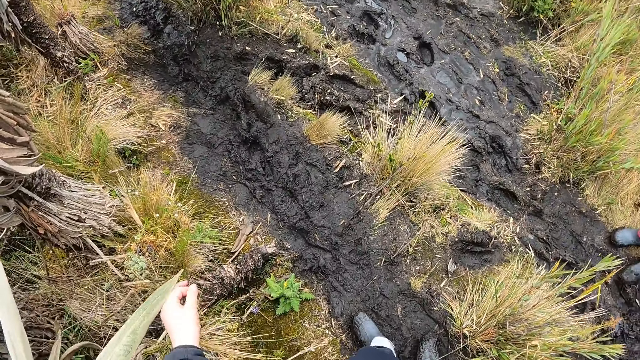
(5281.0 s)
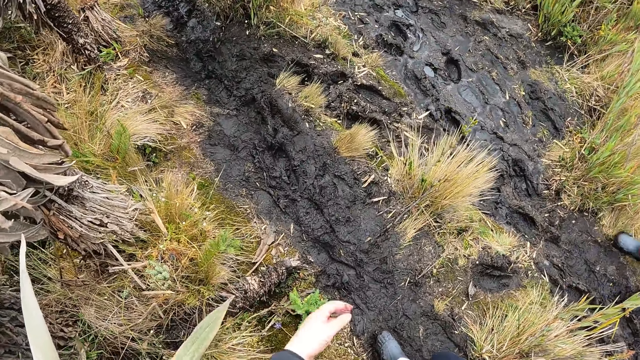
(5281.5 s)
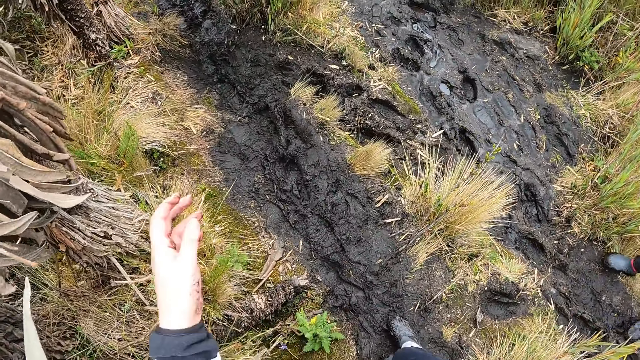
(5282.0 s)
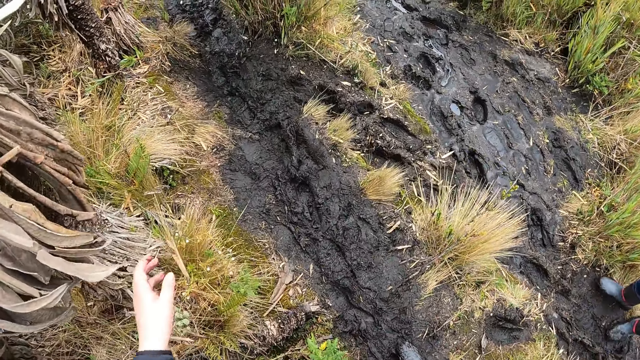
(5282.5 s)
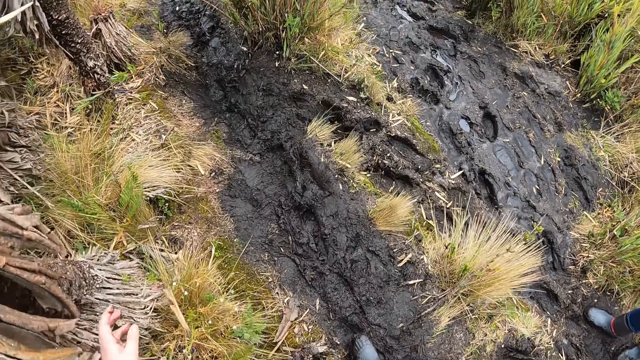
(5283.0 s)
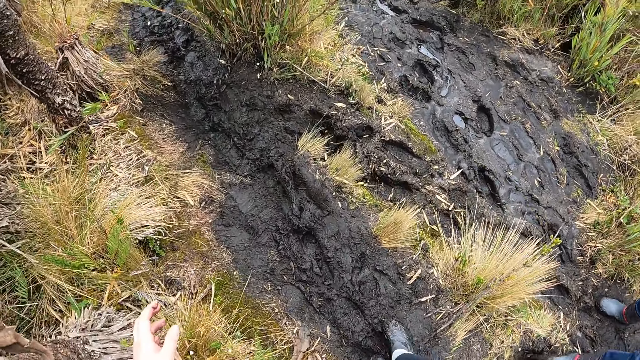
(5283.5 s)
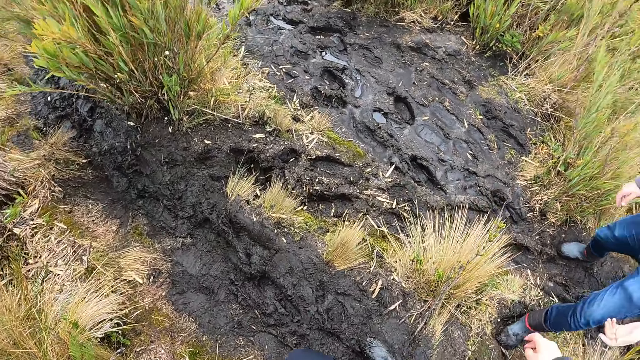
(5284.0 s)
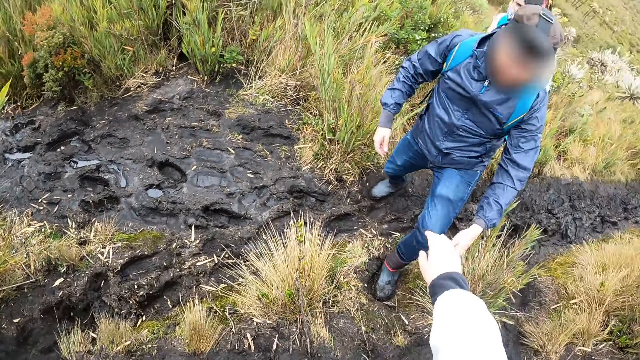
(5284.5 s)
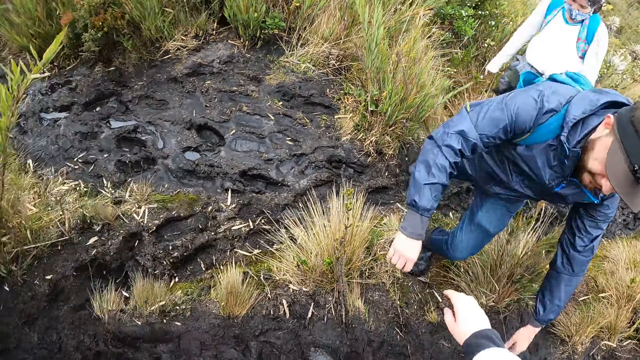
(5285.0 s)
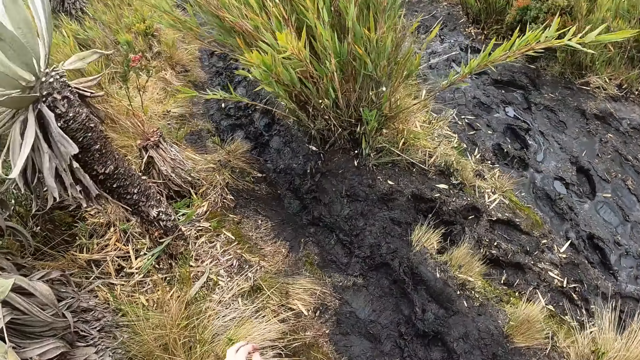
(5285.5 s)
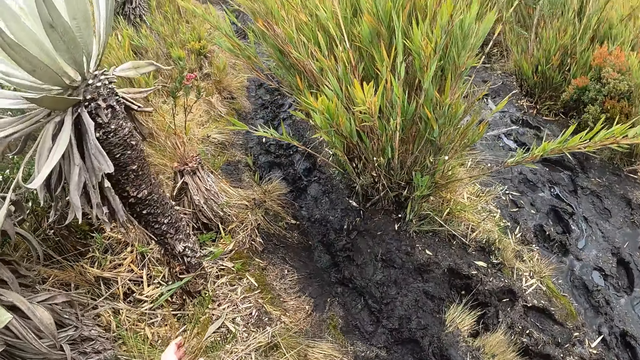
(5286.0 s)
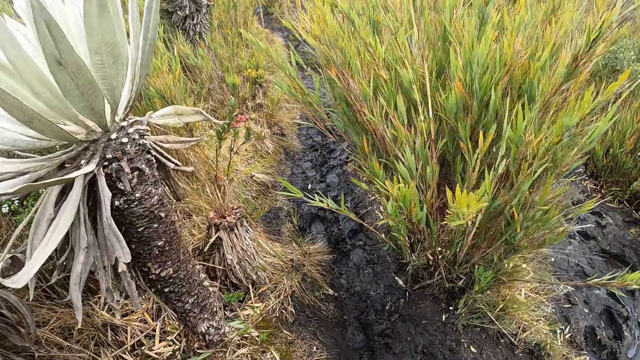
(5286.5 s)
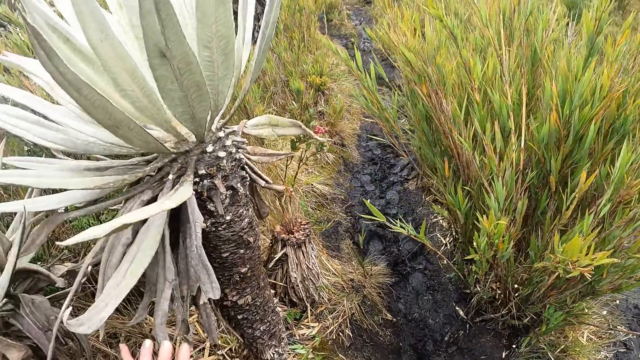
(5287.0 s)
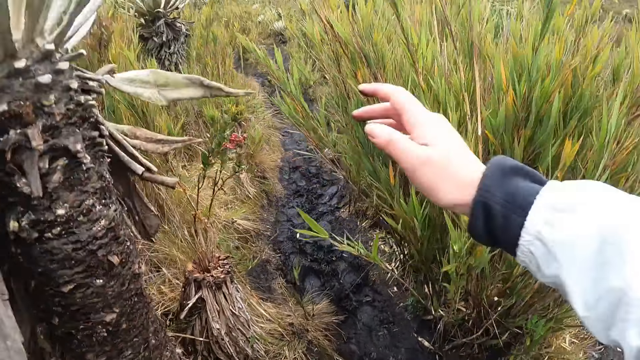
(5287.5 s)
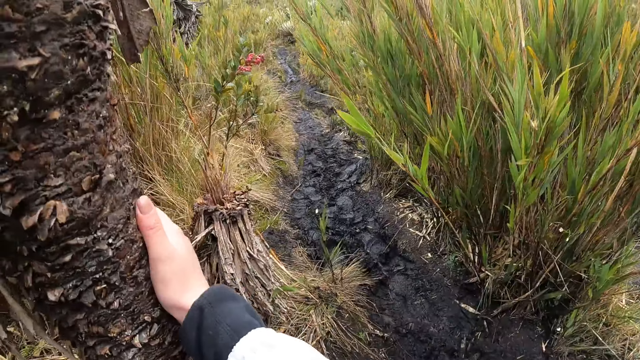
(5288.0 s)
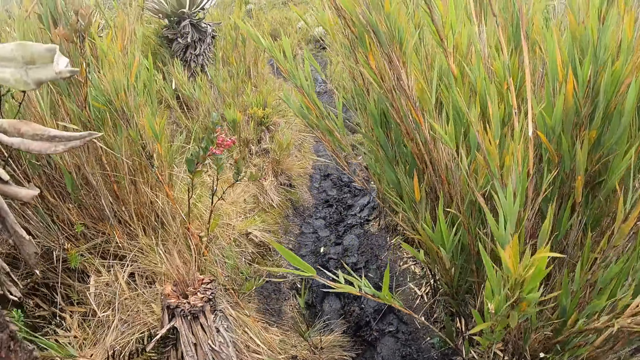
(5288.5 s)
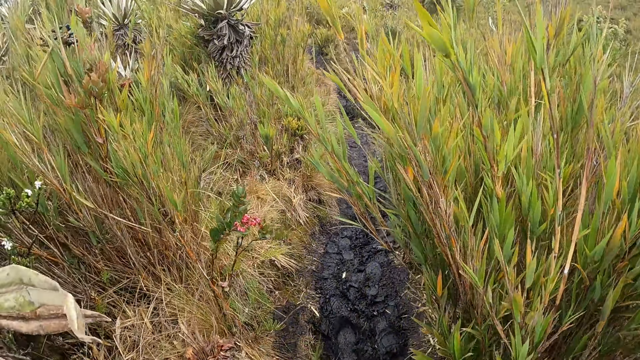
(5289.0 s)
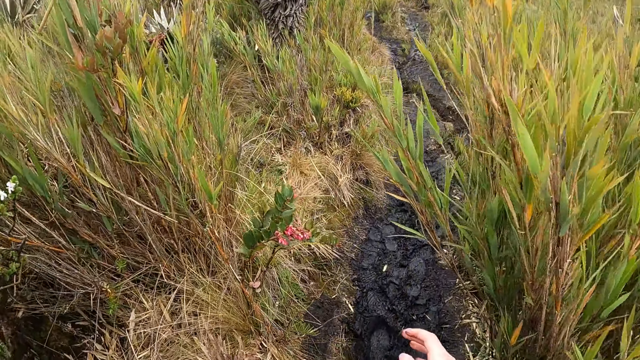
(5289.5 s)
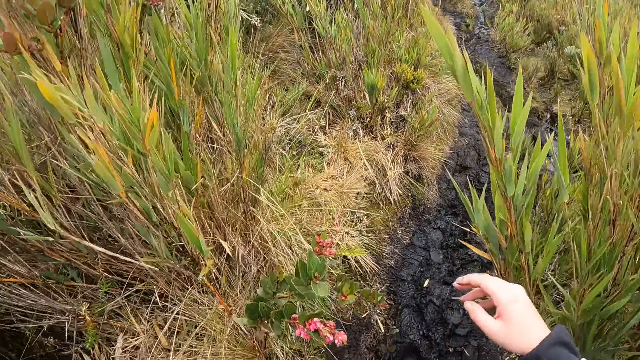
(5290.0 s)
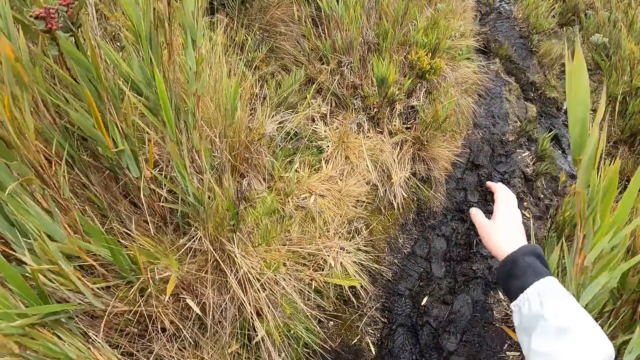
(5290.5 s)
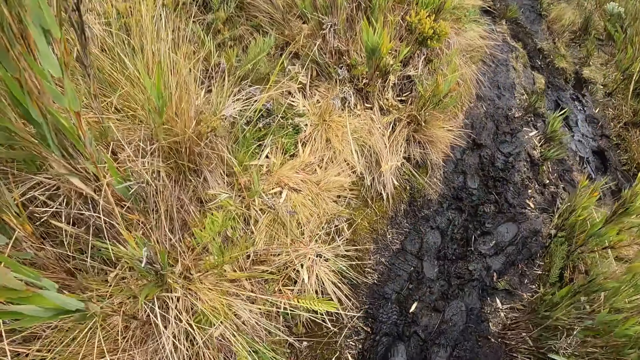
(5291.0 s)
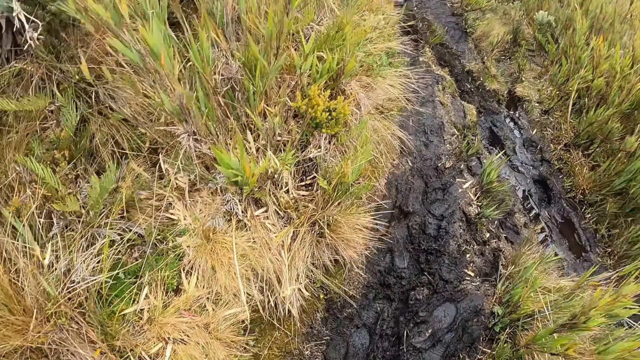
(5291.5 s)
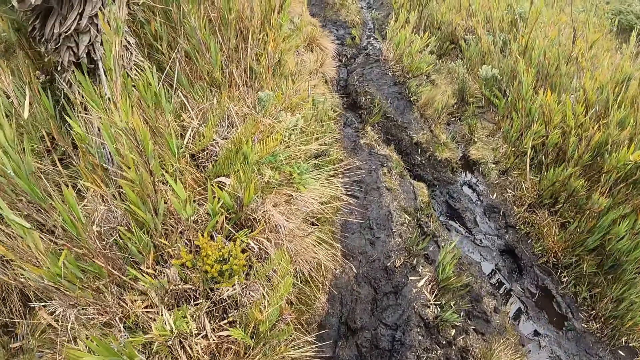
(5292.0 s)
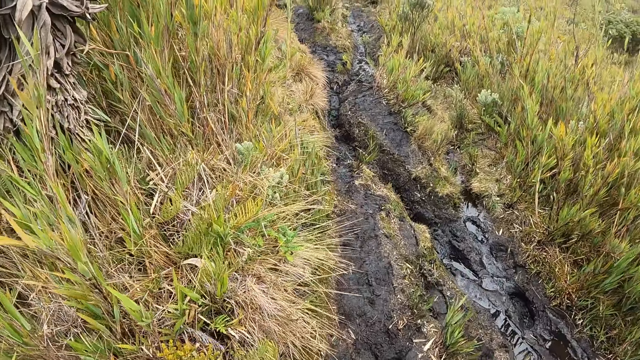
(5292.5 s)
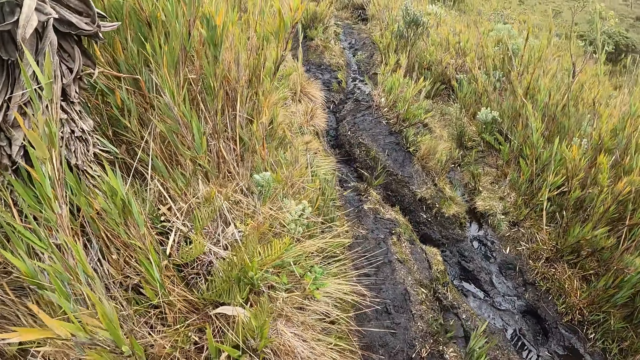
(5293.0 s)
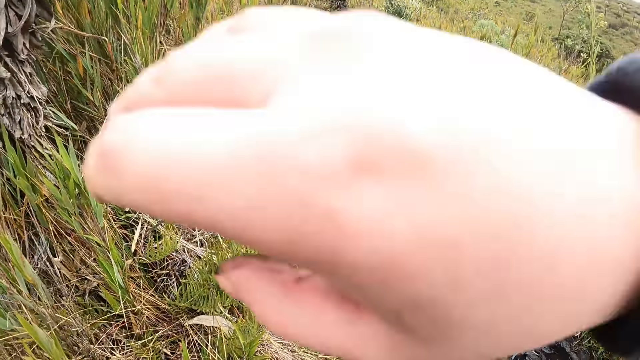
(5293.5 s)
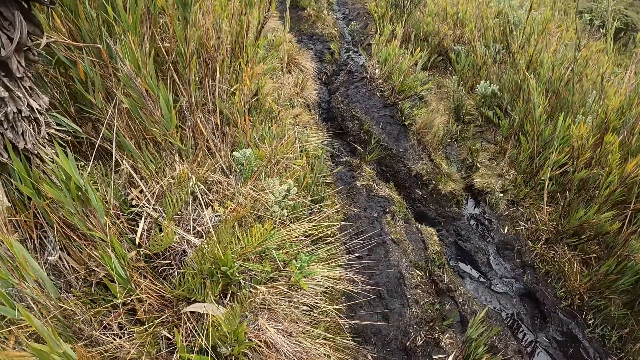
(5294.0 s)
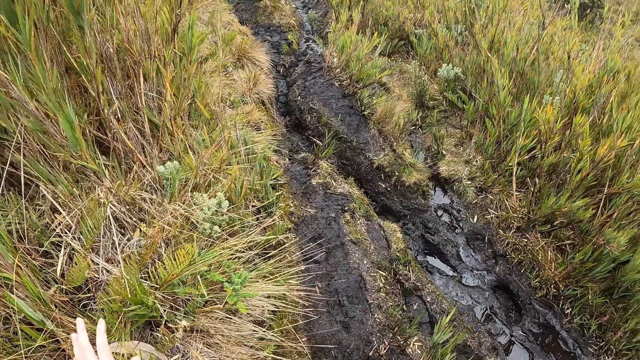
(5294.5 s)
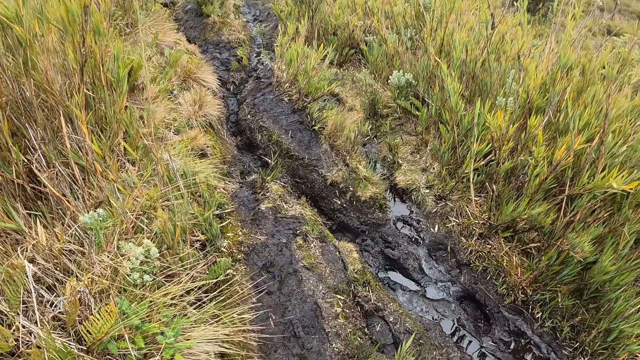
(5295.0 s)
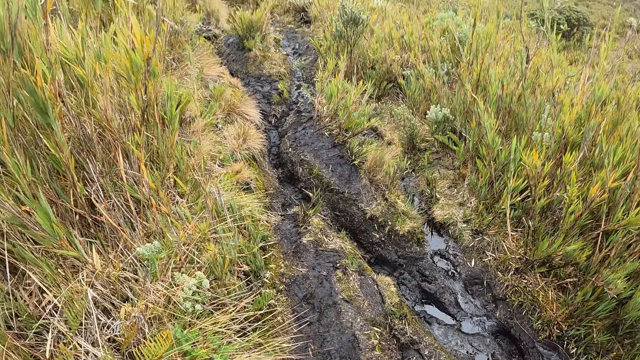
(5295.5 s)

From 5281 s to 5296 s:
The camera wearer touches a plant. They walk around.

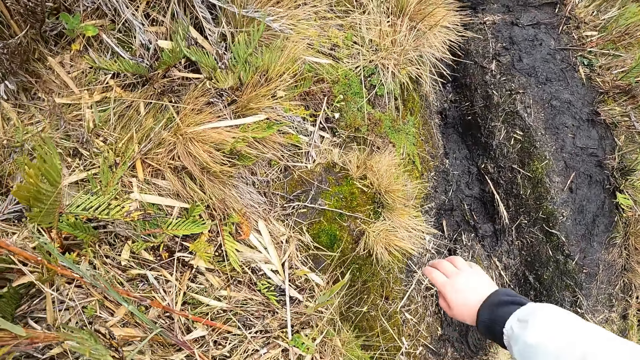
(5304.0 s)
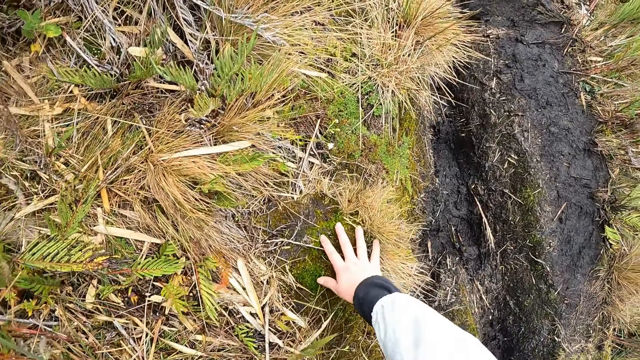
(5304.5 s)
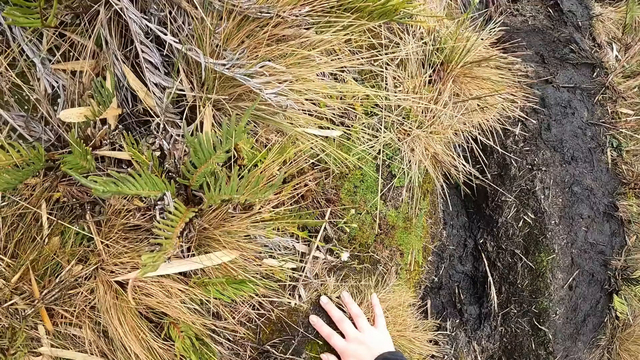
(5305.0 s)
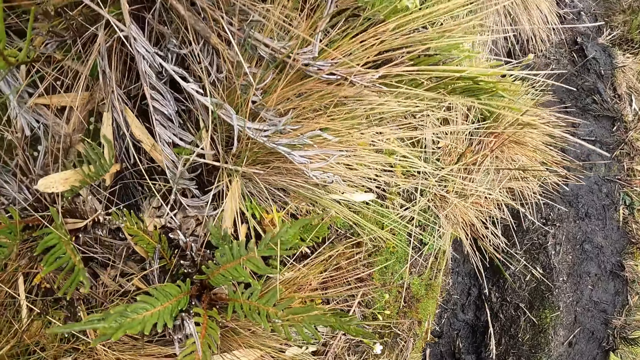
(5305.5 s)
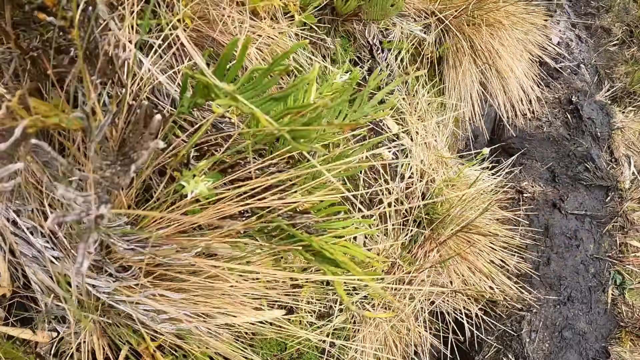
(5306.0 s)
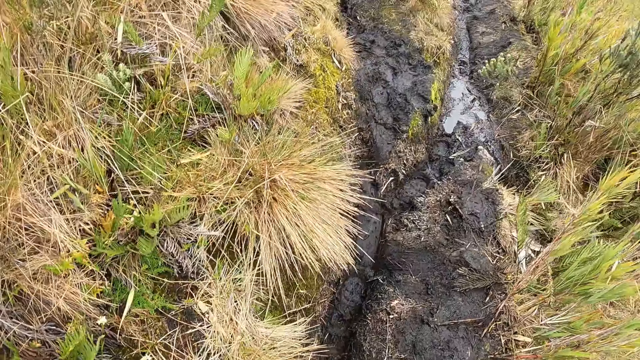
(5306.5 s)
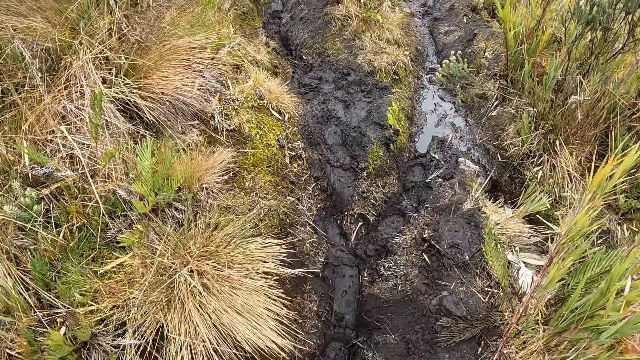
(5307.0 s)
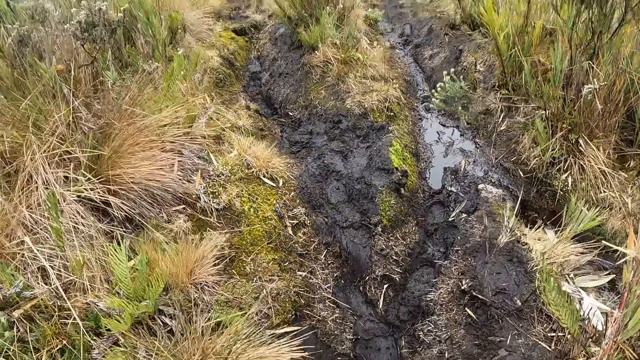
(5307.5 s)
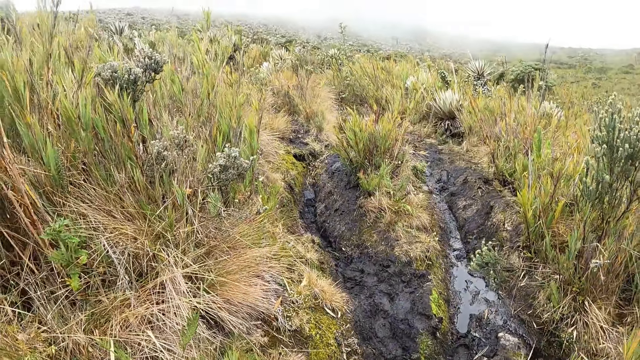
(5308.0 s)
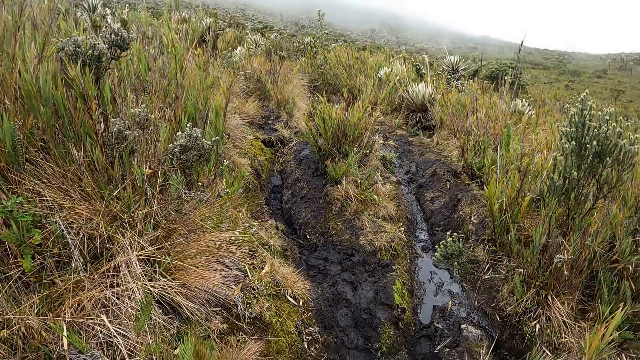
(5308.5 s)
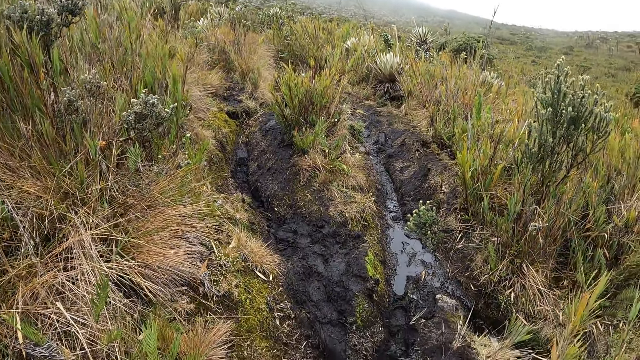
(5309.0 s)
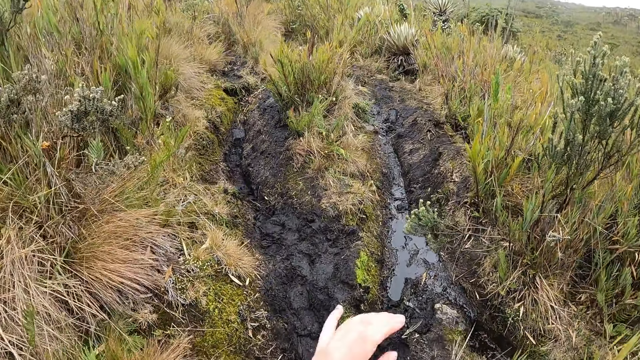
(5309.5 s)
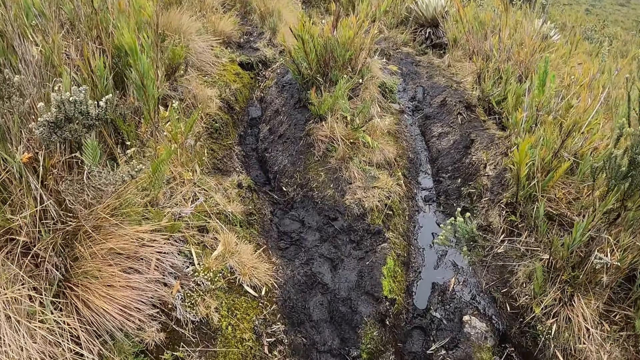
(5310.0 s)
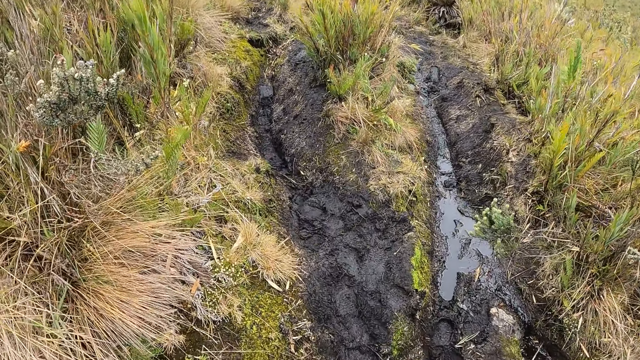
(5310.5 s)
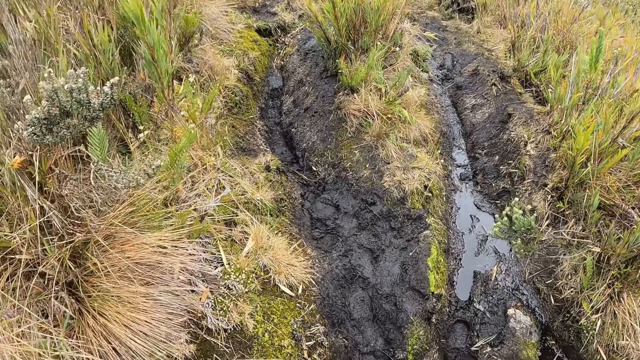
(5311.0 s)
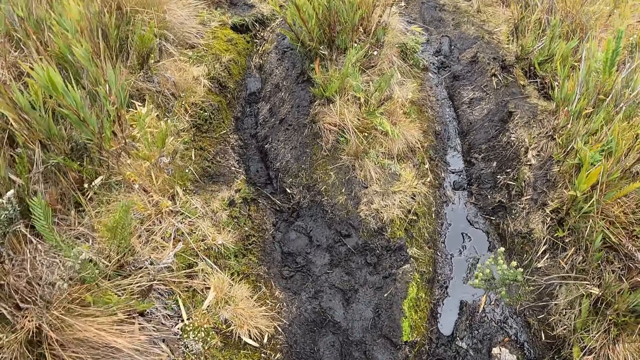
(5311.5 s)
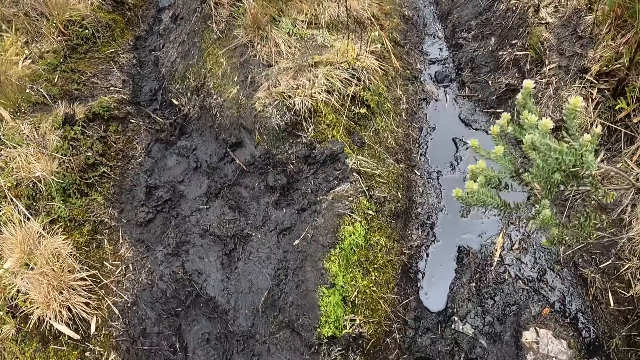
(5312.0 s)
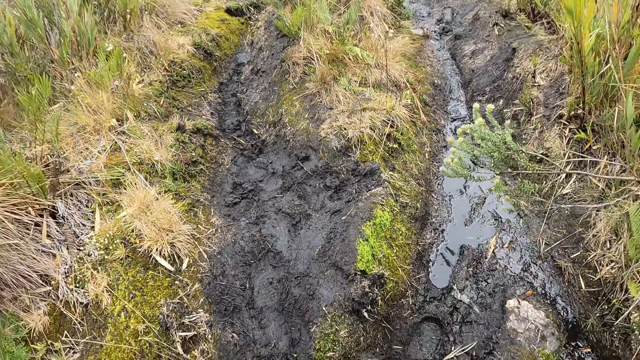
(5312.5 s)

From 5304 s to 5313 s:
The camera wearer touches the ground.
